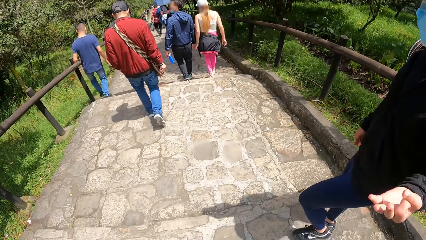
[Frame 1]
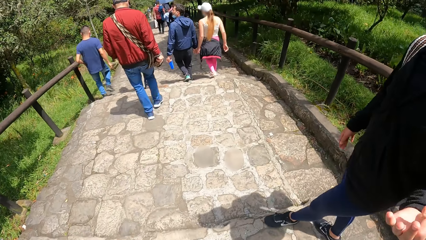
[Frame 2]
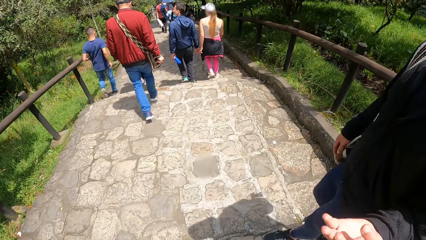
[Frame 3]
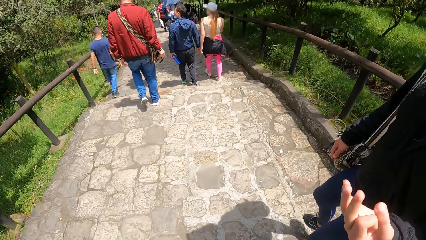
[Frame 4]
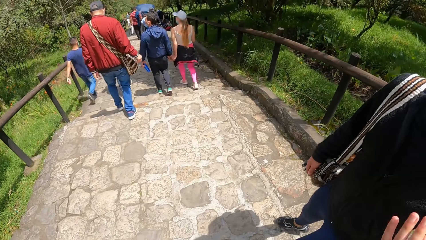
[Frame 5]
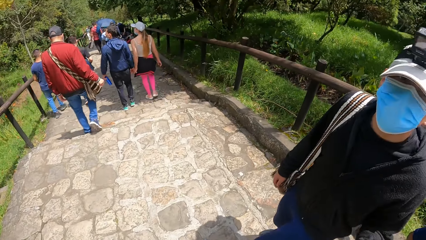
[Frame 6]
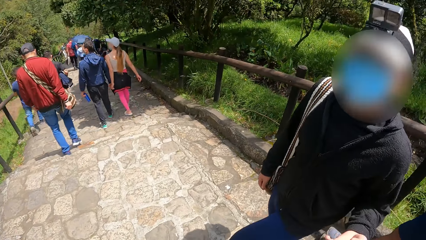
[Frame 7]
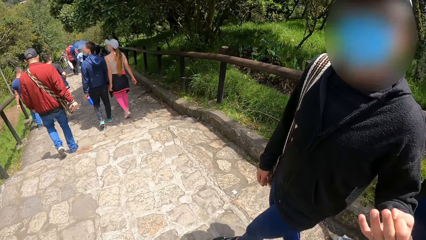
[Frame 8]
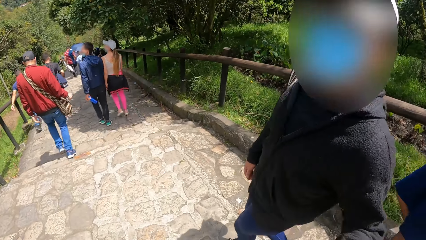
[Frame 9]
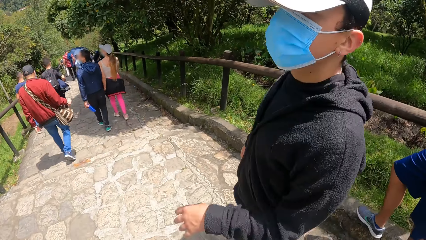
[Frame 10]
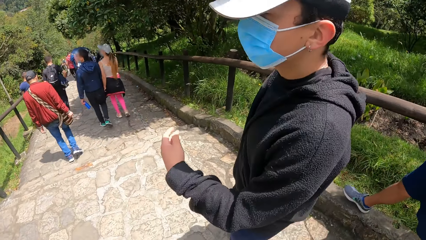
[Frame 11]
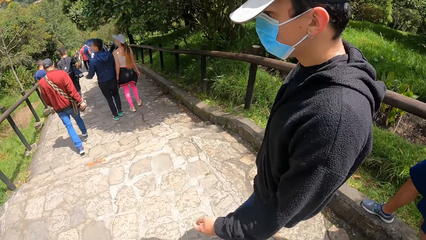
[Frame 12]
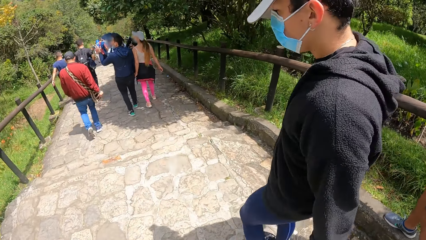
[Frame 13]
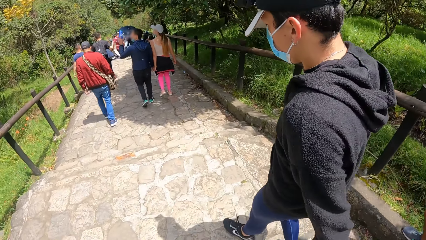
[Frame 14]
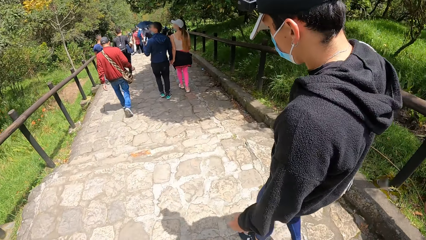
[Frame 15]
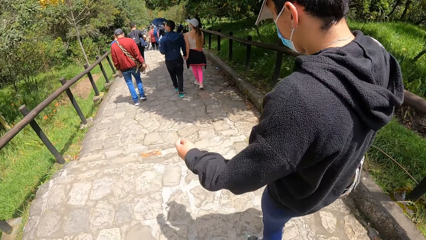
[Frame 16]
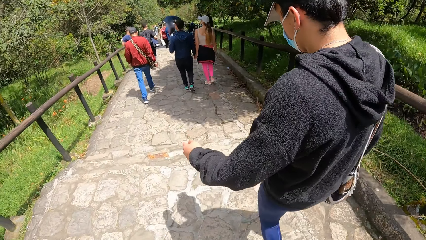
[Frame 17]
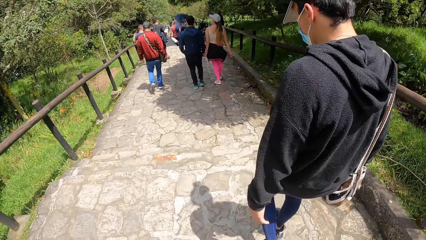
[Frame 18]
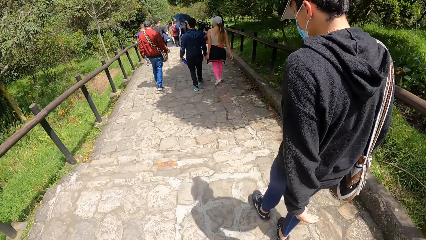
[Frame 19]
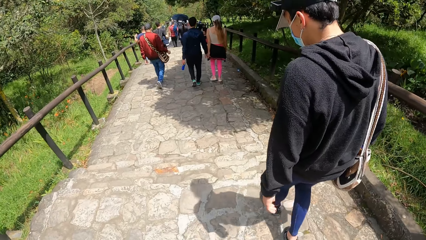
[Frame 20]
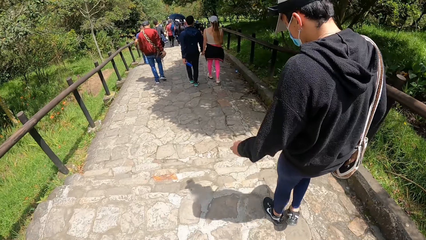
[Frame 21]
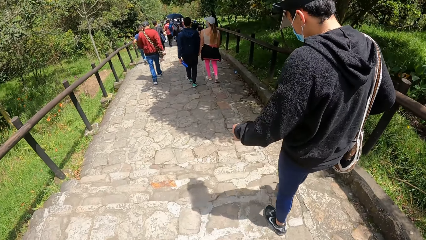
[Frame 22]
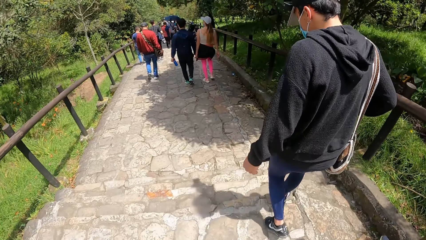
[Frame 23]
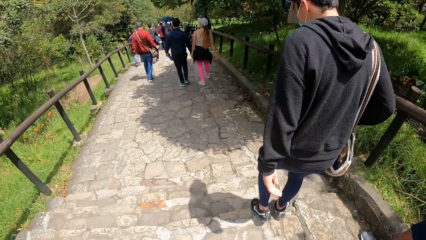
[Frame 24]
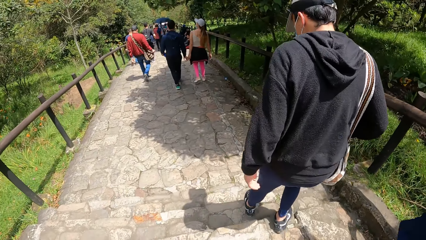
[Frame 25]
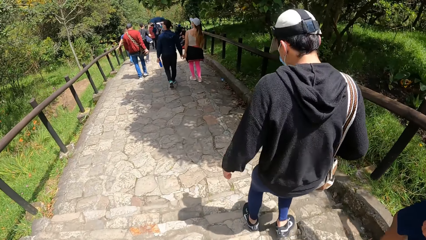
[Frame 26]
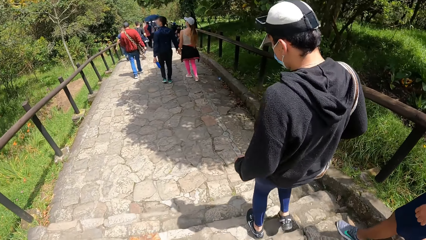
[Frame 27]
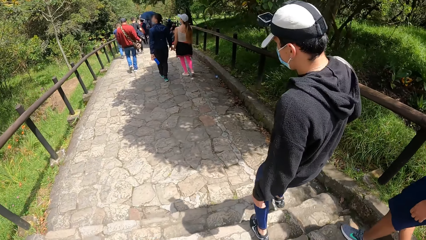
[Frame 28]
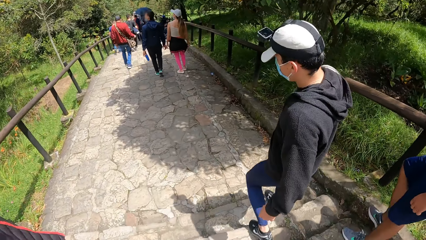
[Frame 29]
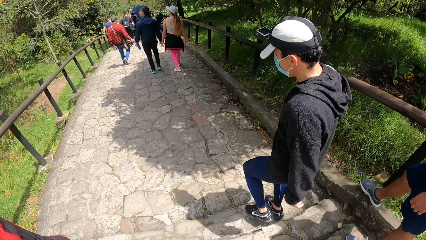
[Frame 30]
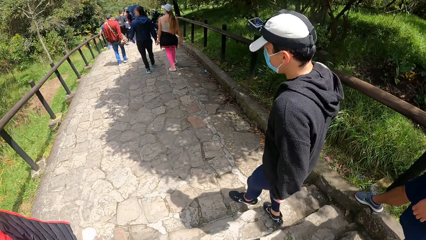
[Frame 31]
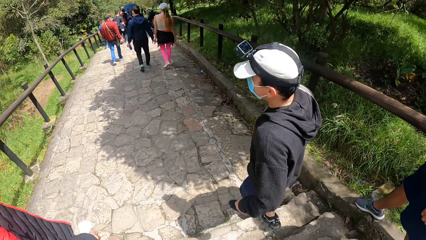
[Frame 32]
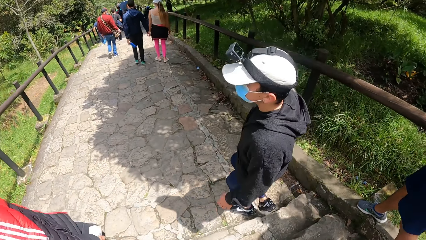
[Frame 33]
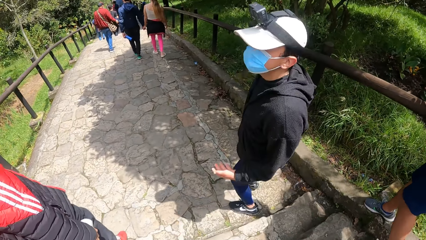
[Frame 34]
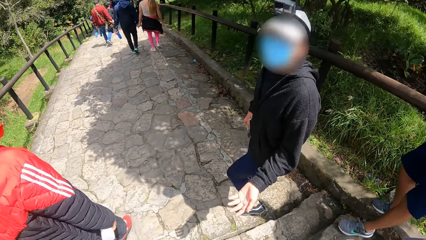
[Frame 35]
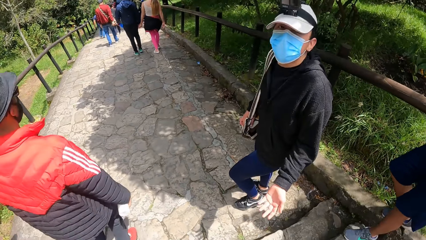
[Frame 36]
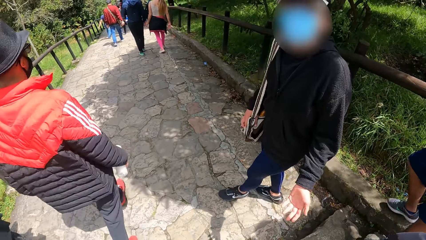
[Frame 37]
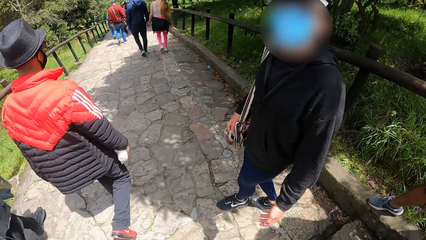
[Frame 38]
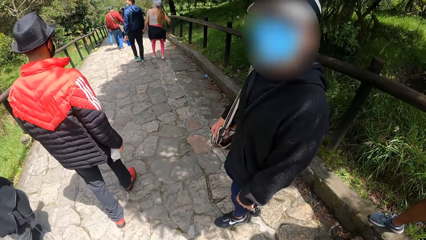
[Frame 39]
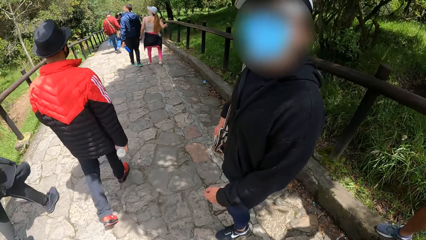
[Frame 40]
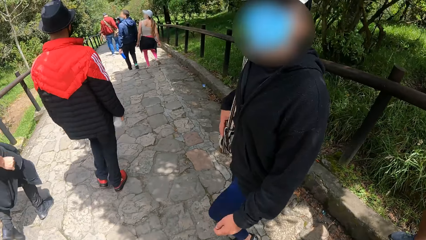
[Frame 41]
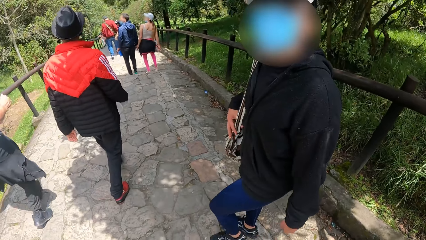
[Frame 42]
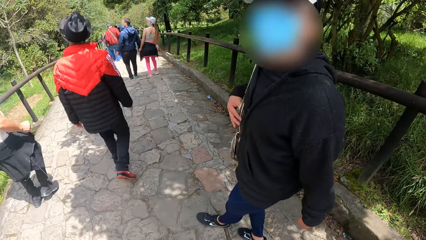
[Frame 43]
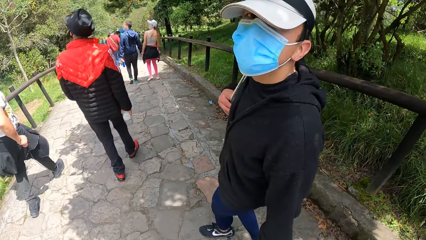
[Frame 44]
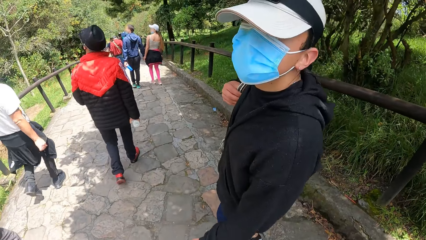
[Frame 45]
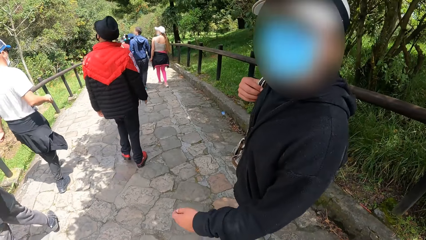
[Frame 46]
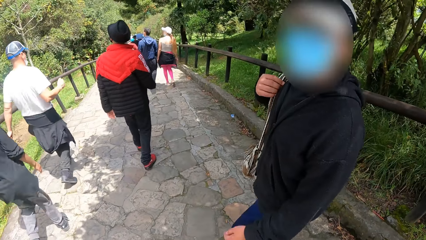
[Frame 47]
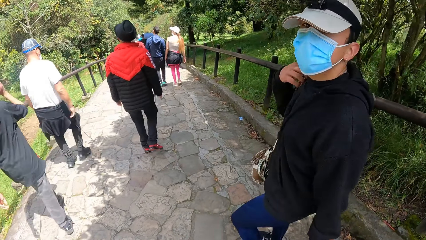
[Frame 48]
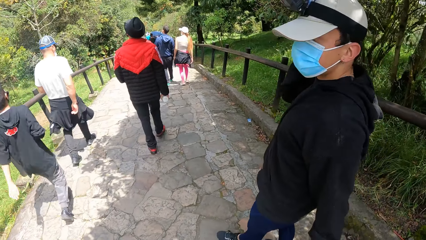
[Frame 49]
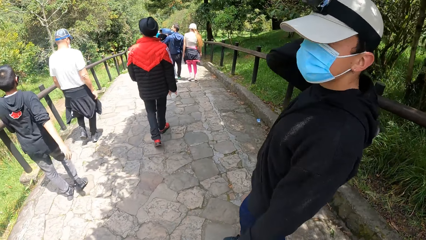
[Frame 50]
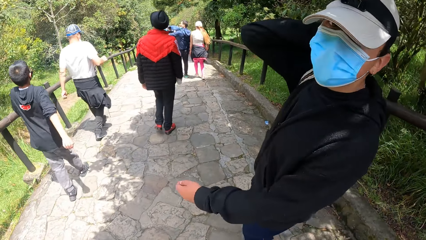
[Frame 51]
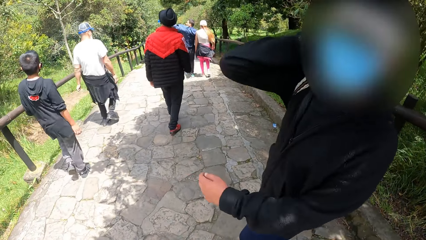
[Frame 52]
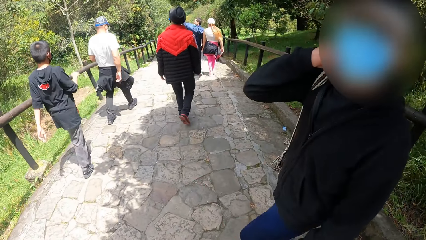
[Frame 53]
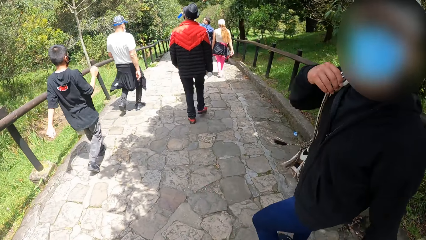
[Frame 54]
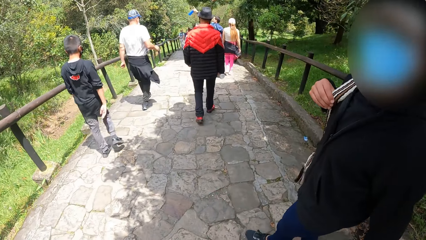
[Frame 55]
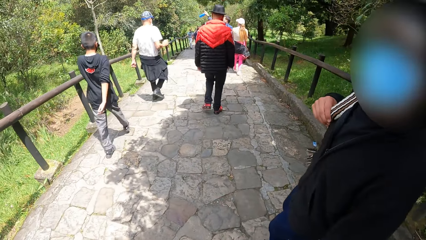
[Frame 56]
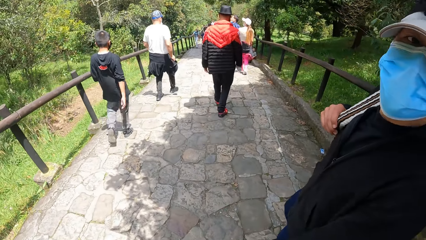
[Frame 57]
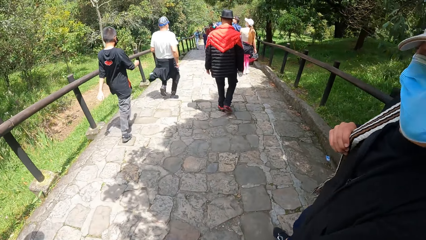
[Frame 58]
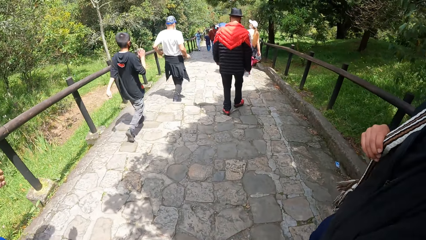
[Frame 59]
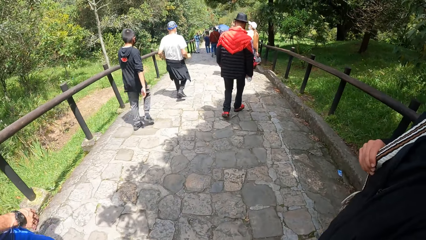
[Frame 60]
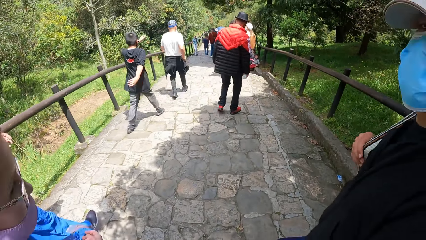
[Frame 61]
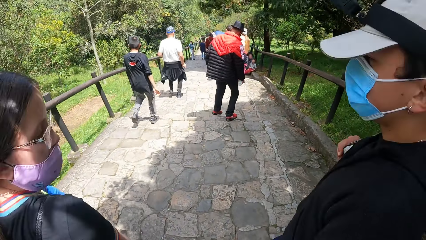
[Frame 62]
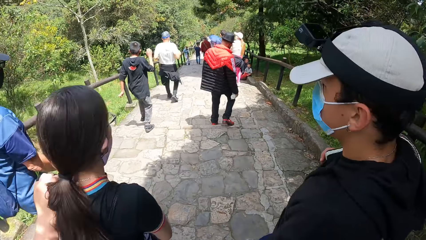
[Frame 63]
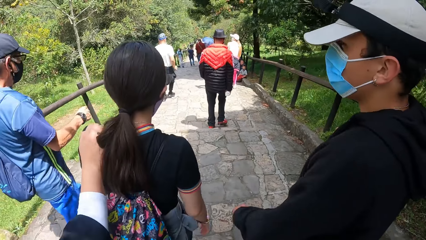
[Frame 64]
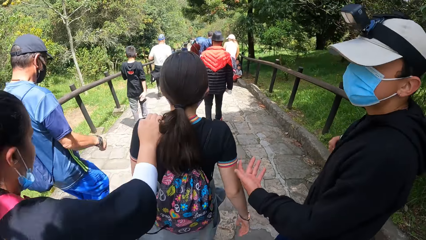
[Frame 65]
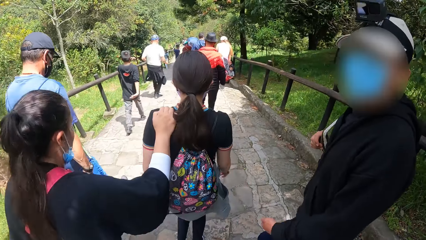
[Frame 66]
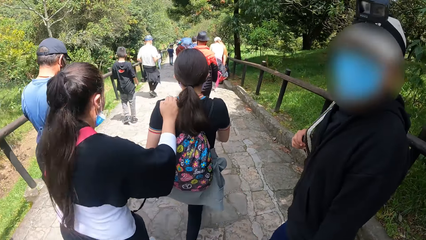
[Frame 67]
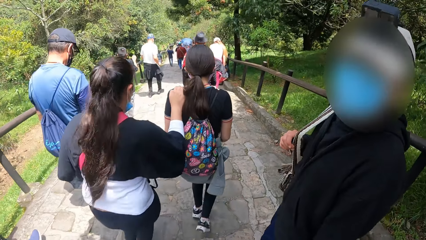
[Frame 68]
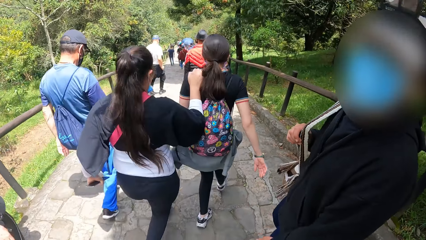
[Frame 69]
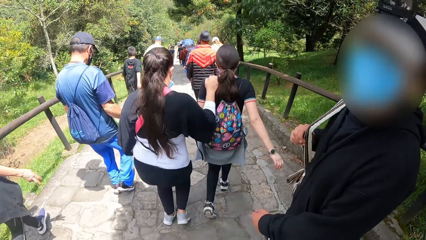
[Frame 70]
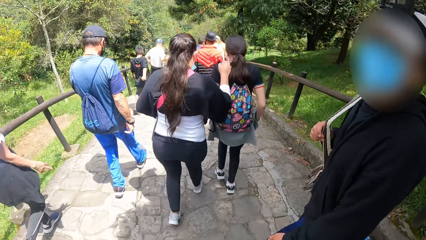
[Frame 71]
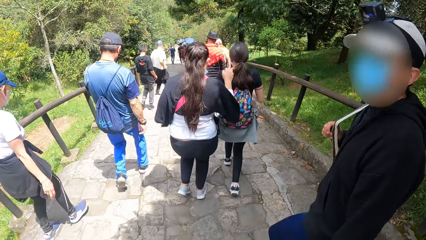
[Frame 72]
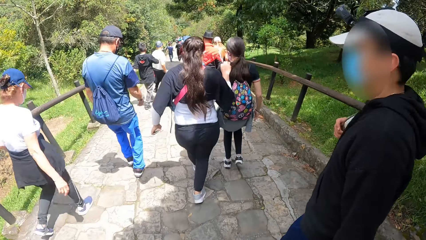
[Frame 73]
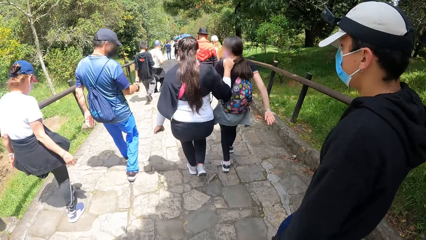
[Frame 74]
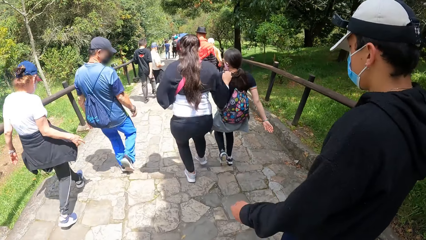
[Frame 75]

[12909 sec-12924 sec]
The man adjusts the bag with his right hand.
